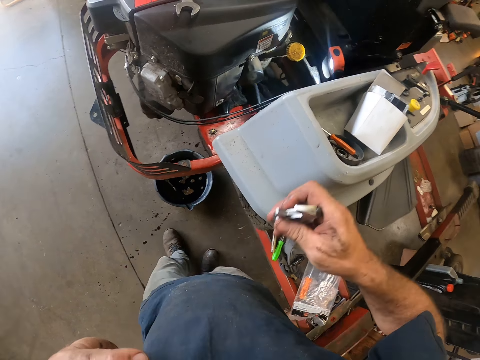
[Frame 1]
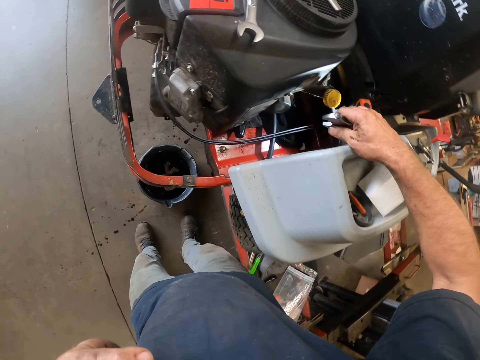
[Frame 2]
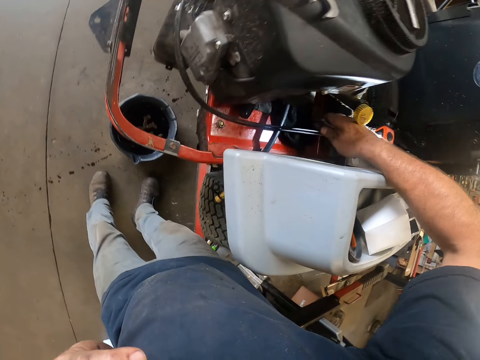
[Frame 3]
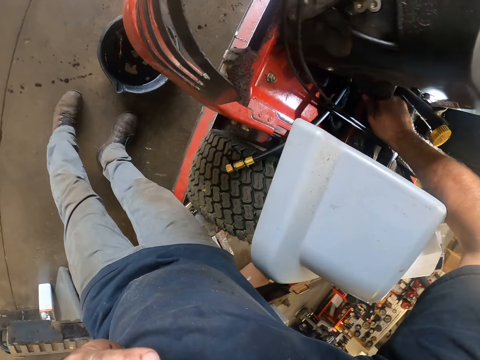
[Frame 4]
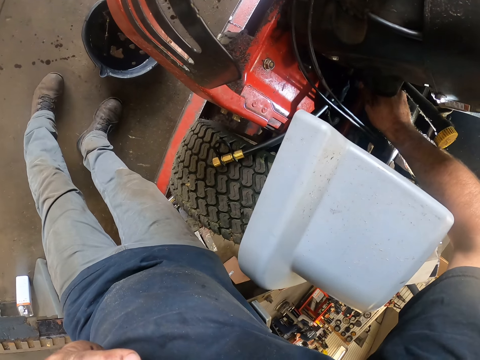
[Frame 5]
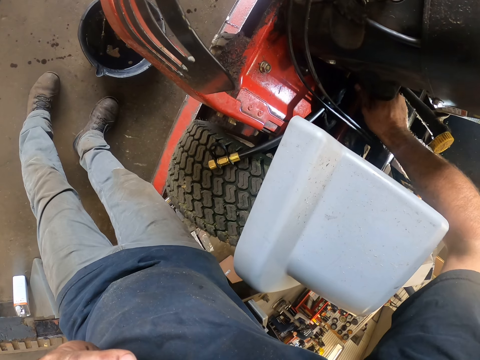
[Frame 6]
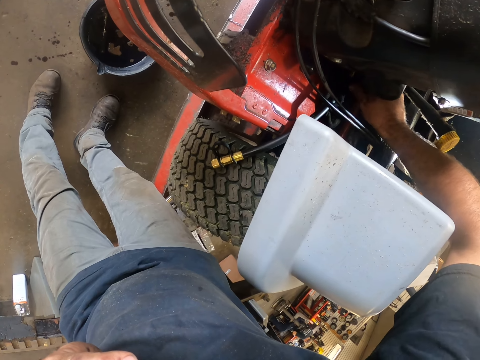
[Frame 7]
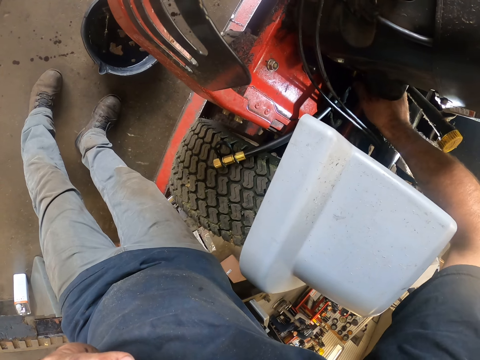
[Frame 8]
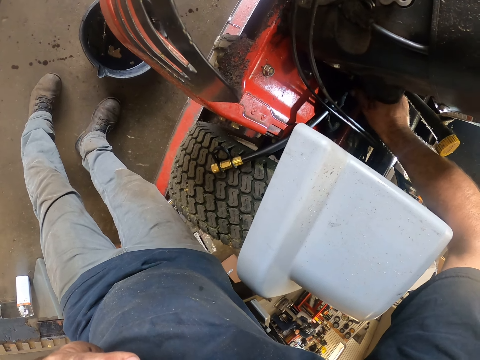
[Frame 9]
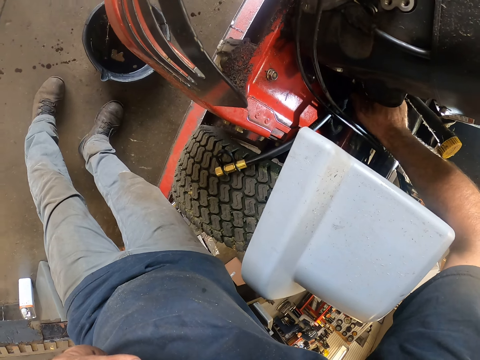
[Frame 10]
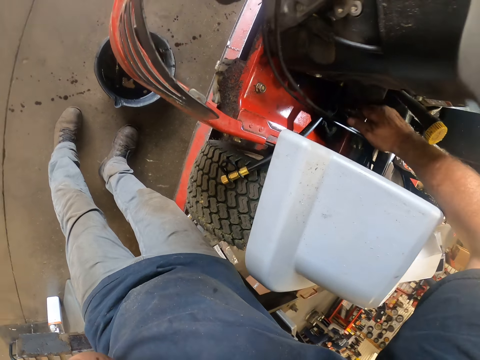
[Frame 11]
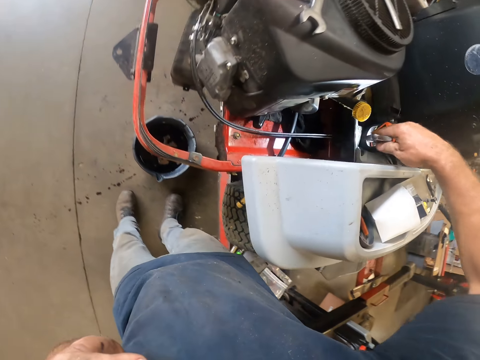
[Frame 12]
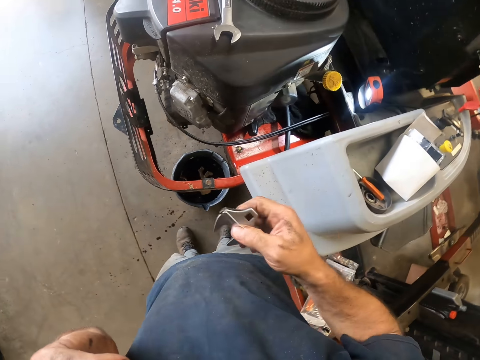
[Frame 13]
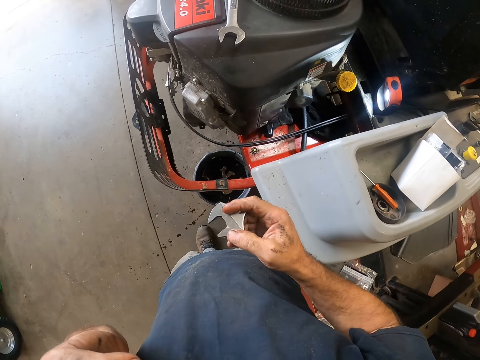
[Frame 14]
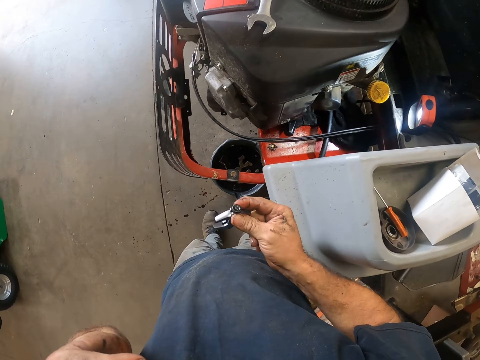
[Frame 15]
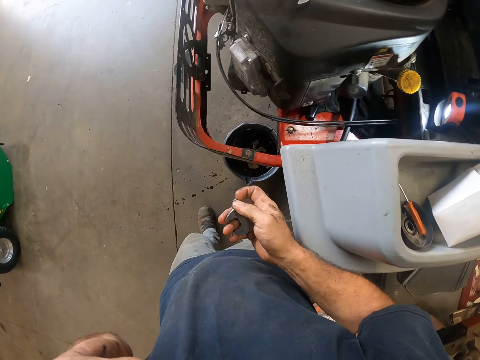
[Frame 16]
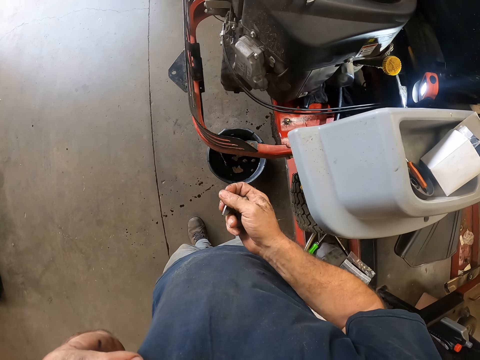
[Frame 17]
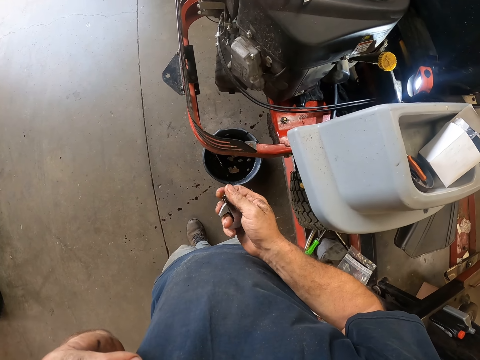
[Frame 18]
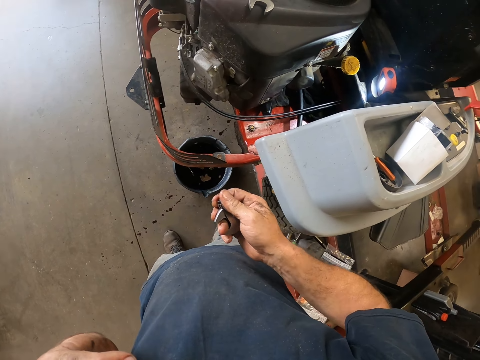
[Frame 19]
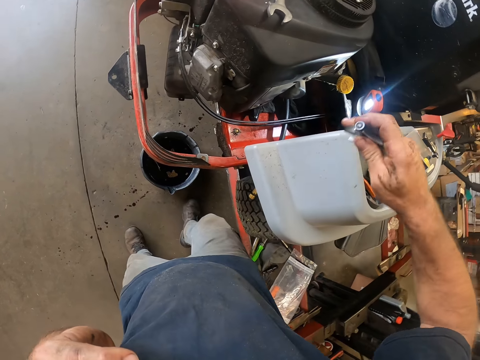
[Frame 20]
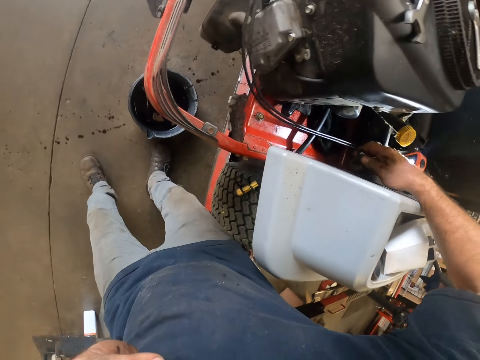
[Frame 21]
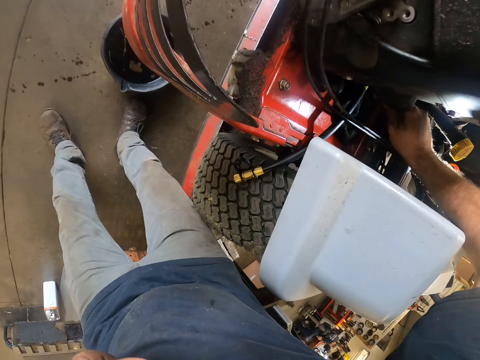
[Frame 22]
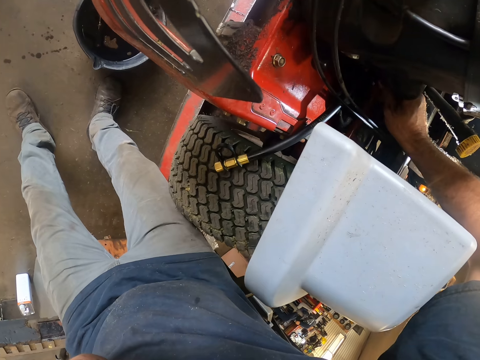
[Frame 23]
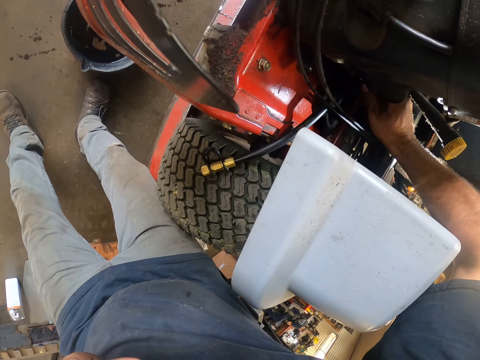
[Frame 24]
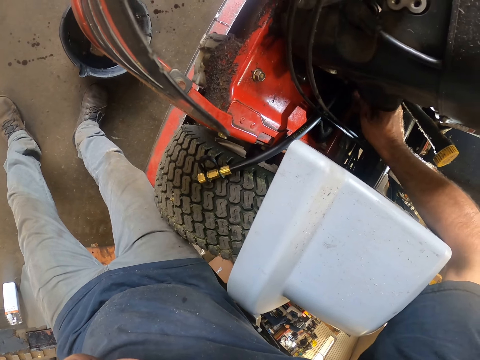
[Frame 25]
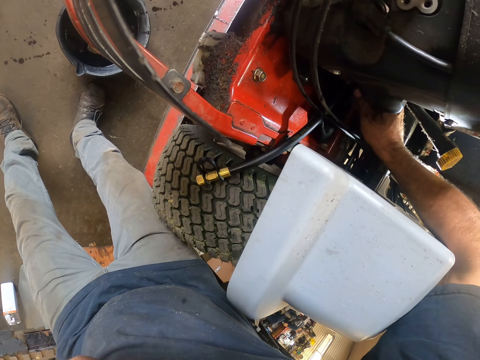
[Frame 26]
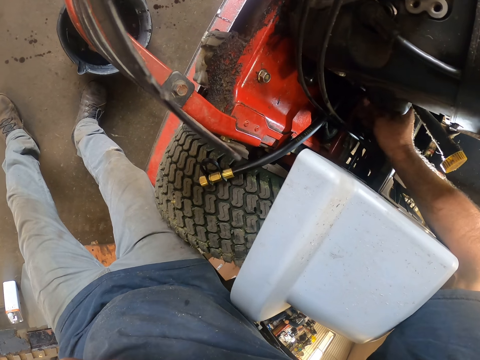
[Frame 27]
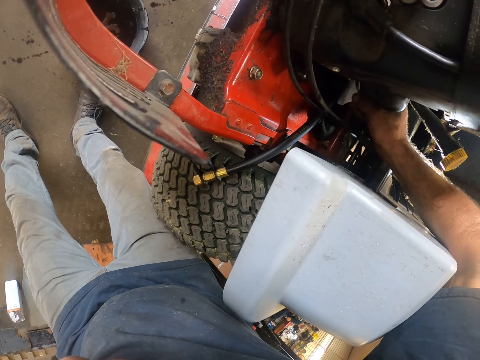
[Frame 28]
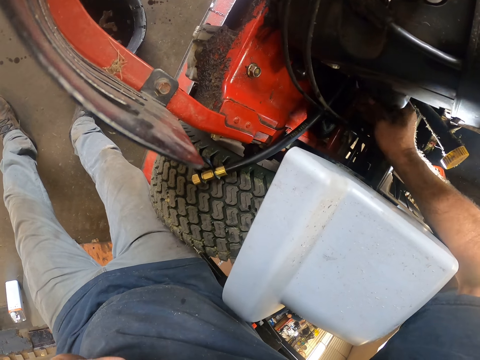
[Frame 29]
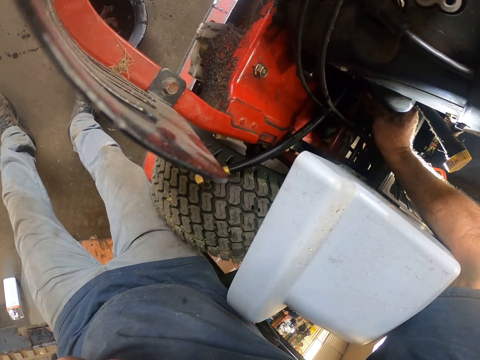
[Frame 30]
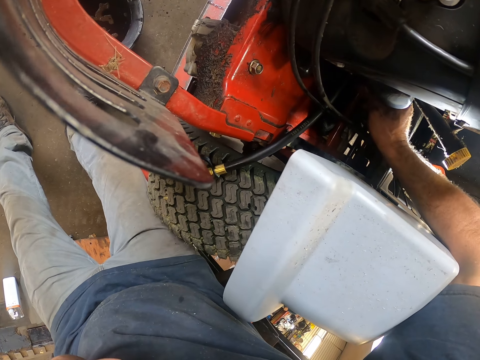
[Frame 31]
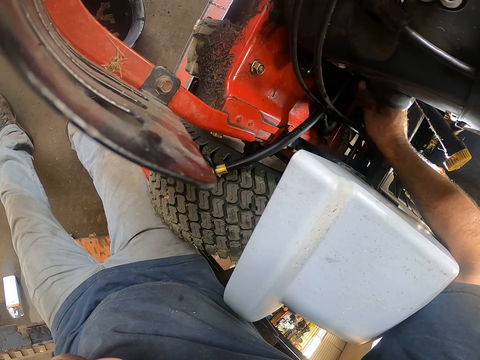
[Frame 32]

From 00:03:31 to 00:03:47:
The camera wearer tightens the hose to the lawn mower with the adjustable spanner. He turns the bolt on the engine. He adjusts the width of the adjustable spanner with his right hand. He holds the spanner jaw. He tightens the hose to the lawn mower with the adjustable spanner. He turns the bolt on the engine.

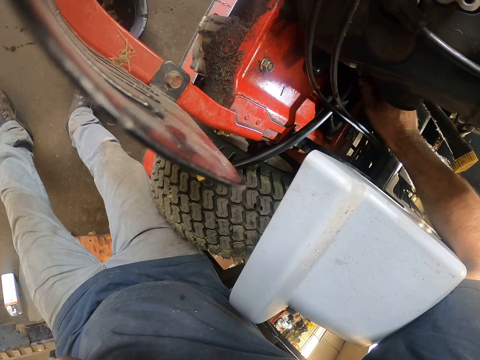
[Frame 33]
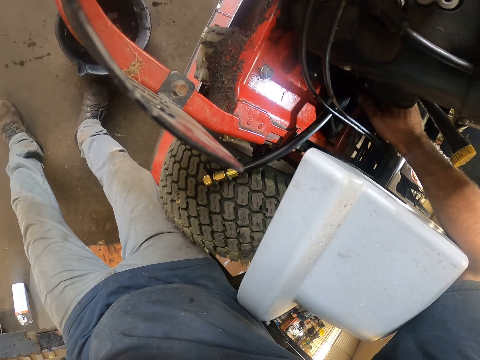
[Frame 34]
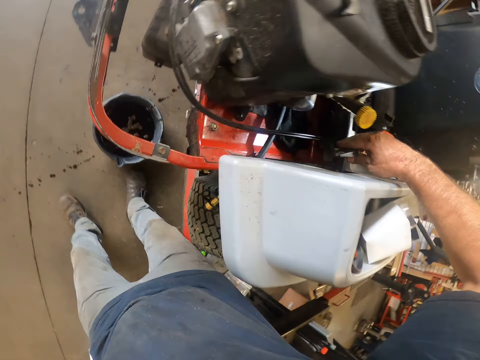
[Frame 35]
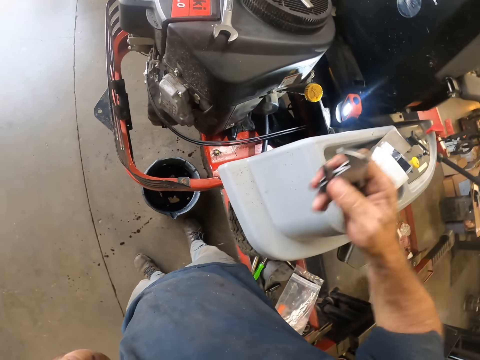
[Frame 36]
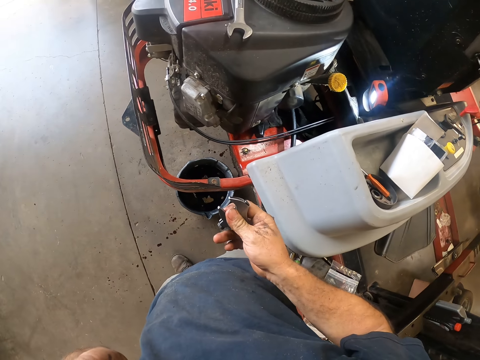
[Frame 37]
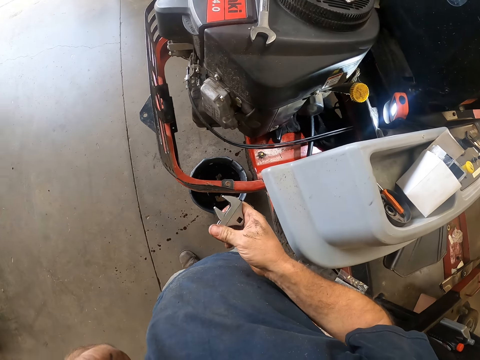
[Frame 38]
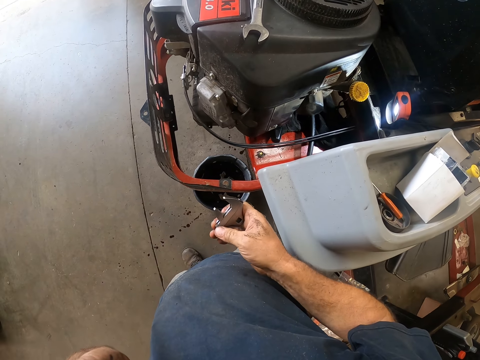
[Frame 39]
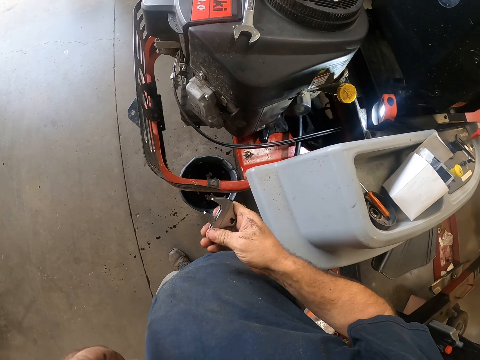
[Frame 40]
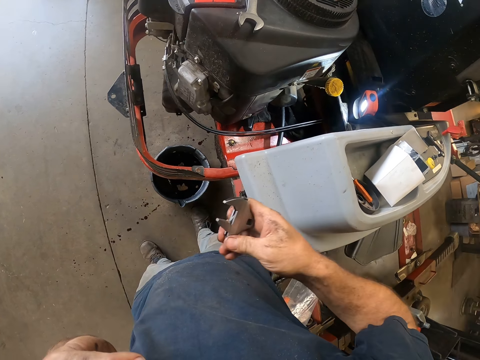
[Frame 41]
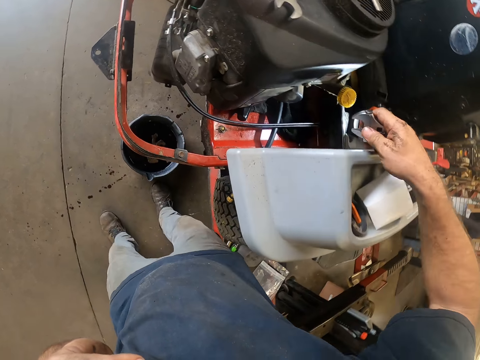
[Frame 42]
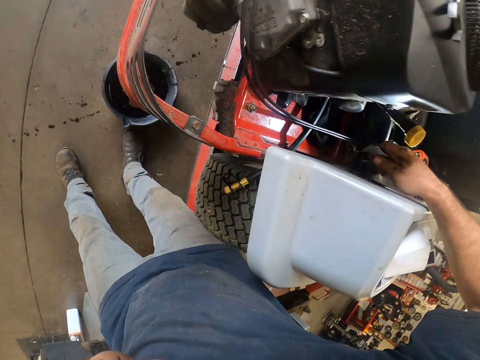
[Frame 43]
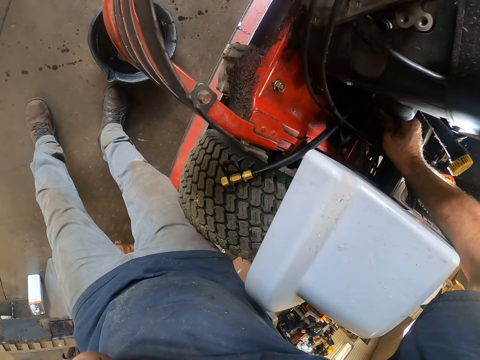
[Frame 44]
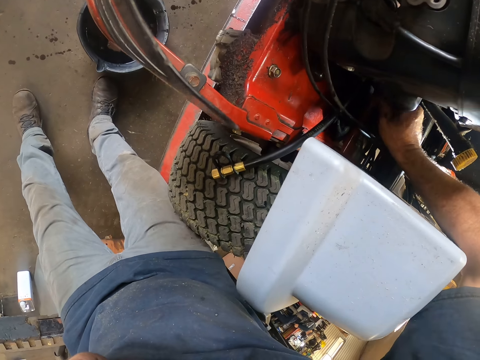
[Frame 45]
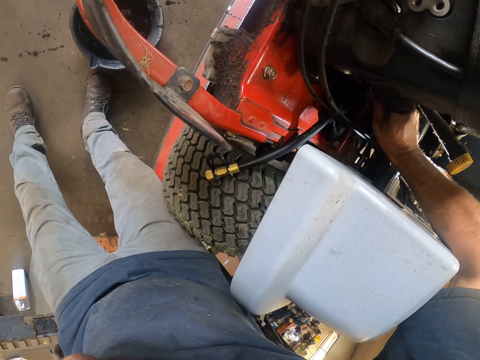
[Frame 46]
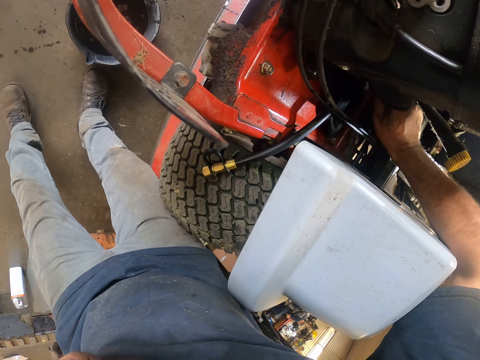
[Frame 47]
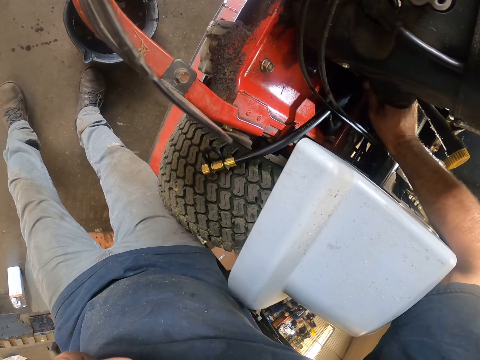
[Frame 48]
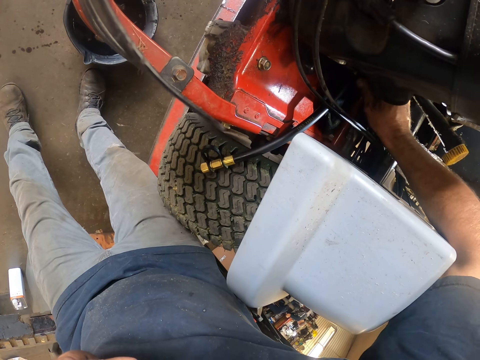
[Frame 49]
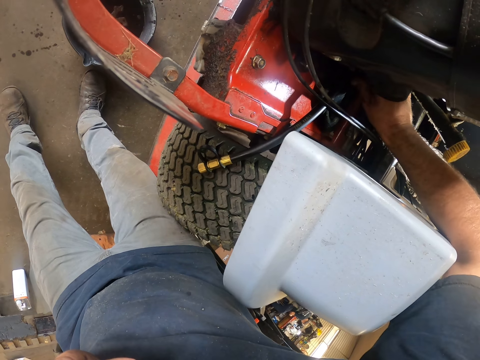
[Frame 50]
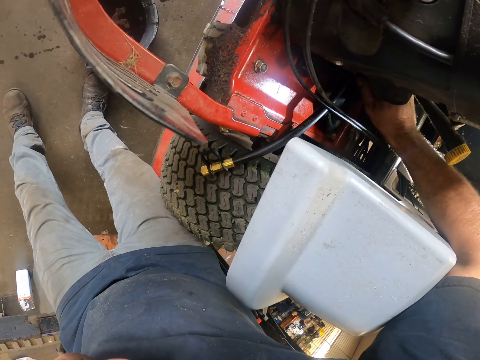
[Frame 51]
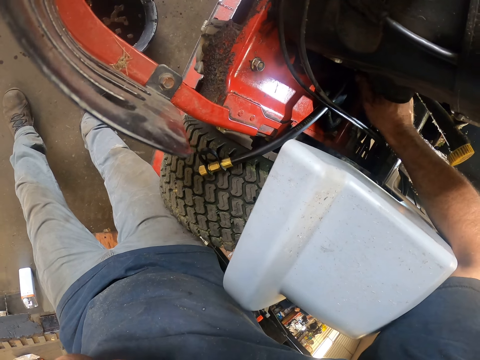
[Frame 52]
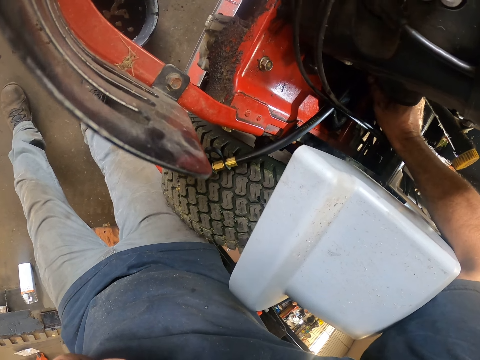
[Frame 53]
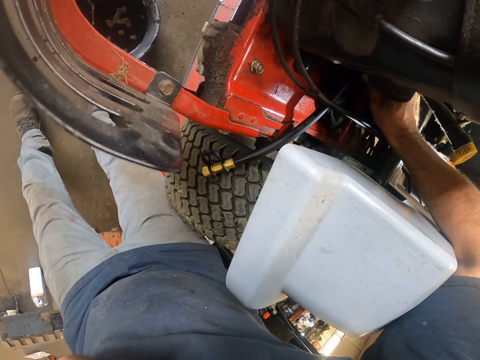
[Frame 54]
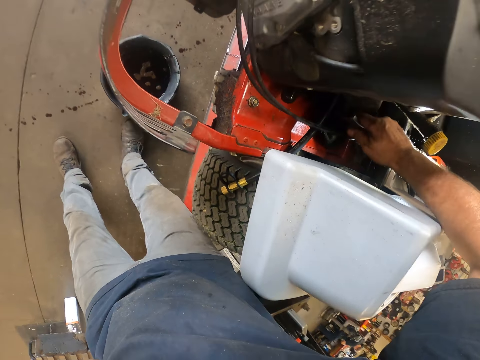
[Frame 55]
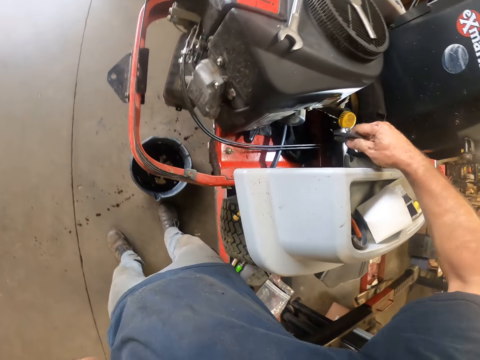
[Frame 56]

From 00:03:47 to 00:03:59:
The camera wearer adjusts the width of the adjustable spanner with his right hand. He tightens the hose to the lawn mower with the adjustable spanner. He turns the bolt on the engine.
